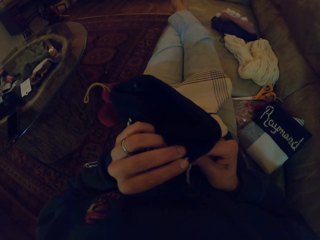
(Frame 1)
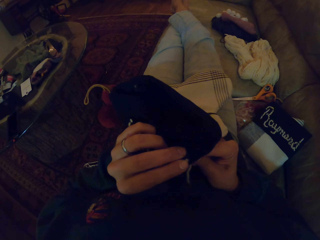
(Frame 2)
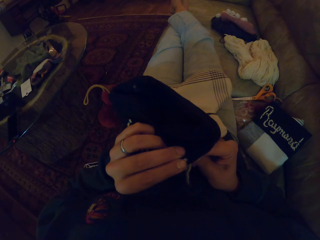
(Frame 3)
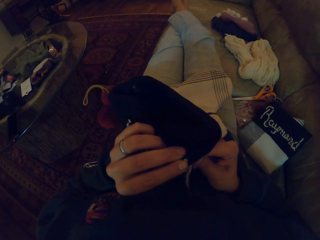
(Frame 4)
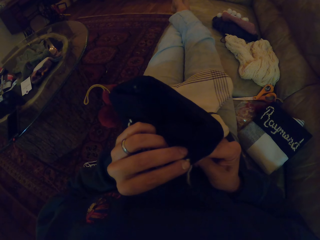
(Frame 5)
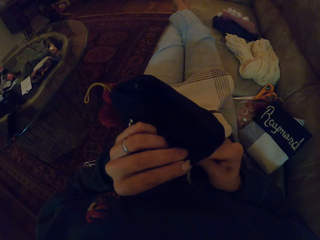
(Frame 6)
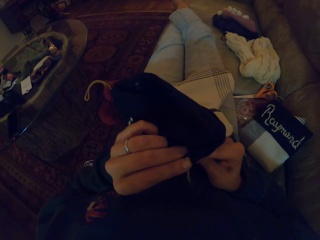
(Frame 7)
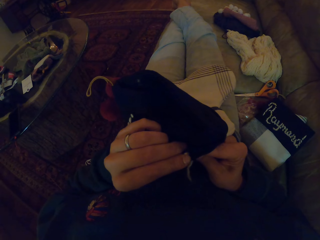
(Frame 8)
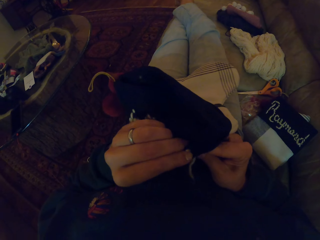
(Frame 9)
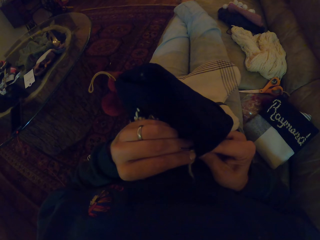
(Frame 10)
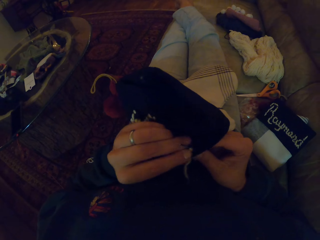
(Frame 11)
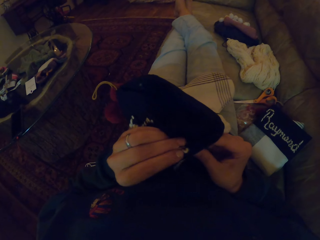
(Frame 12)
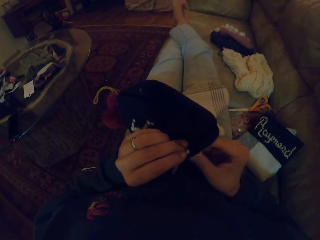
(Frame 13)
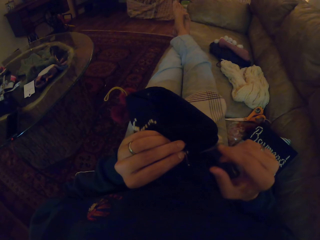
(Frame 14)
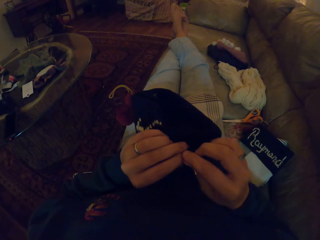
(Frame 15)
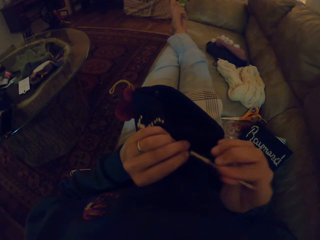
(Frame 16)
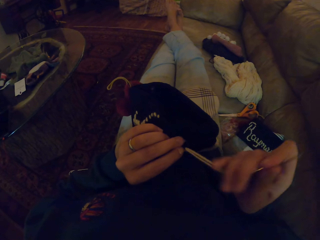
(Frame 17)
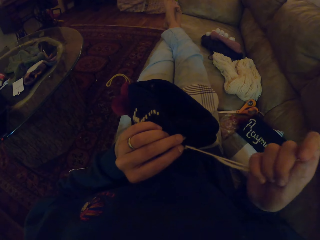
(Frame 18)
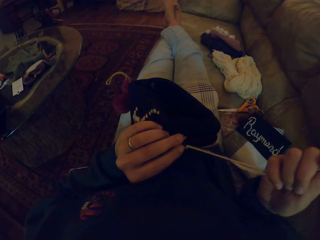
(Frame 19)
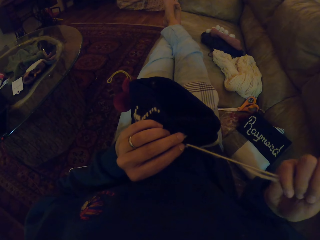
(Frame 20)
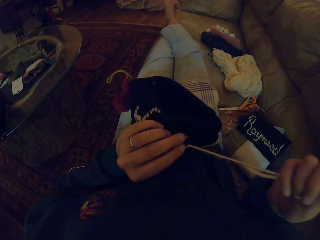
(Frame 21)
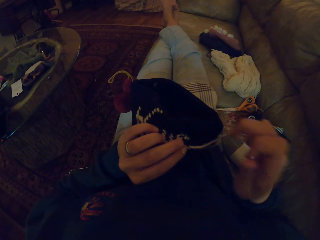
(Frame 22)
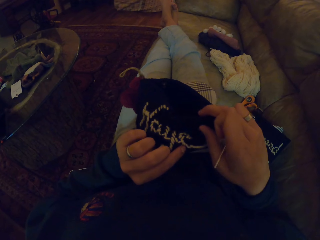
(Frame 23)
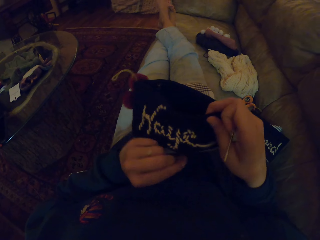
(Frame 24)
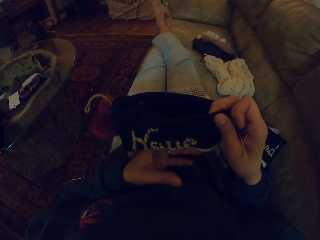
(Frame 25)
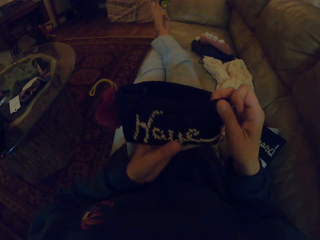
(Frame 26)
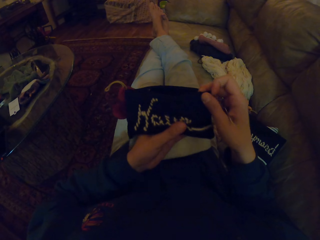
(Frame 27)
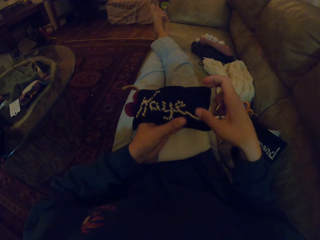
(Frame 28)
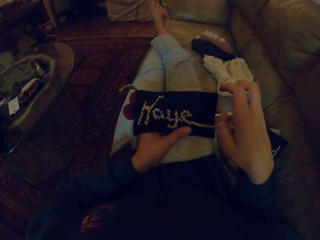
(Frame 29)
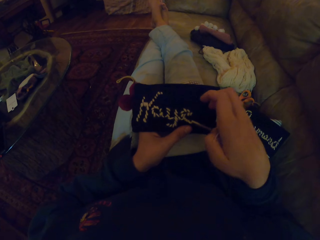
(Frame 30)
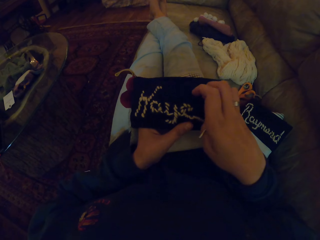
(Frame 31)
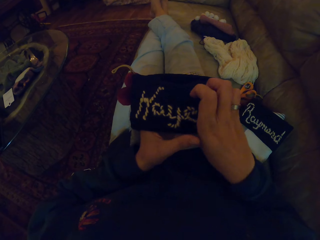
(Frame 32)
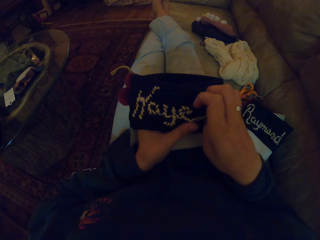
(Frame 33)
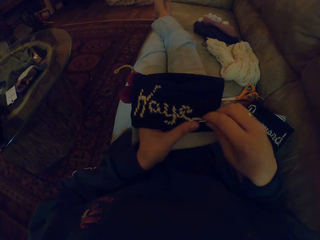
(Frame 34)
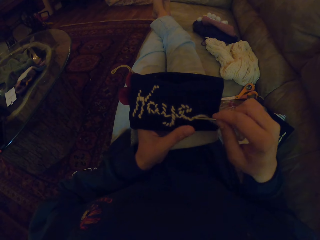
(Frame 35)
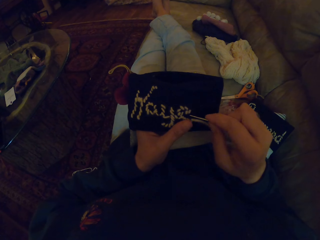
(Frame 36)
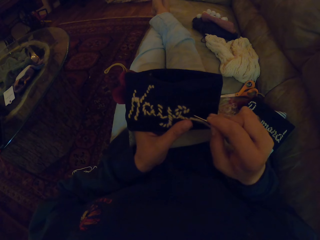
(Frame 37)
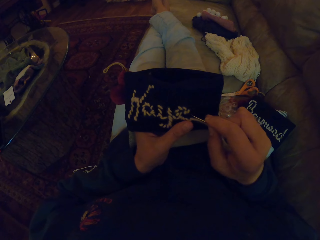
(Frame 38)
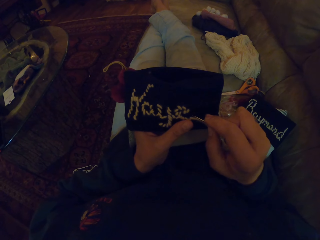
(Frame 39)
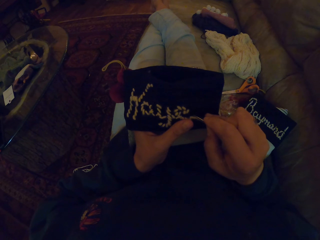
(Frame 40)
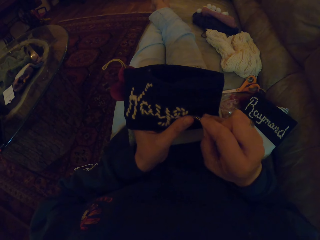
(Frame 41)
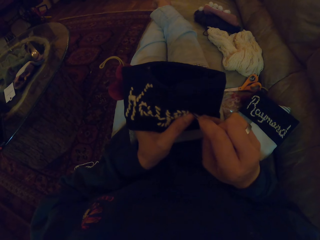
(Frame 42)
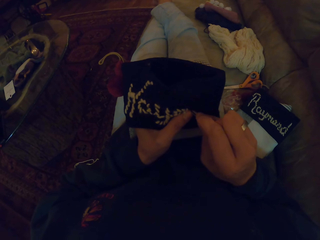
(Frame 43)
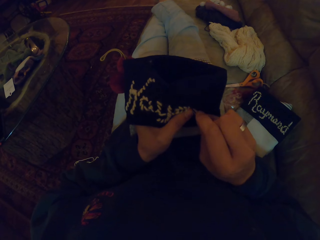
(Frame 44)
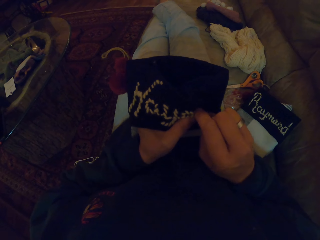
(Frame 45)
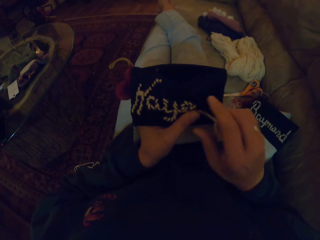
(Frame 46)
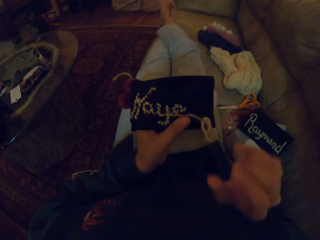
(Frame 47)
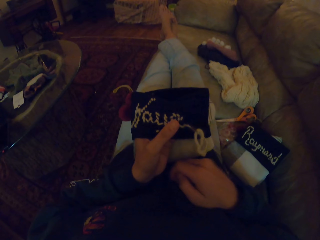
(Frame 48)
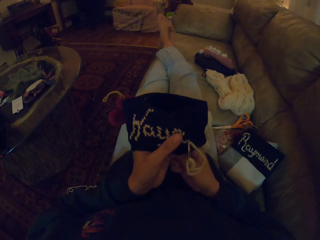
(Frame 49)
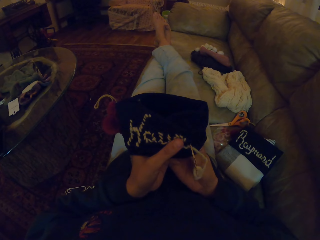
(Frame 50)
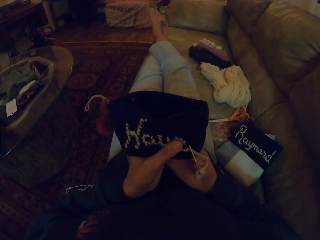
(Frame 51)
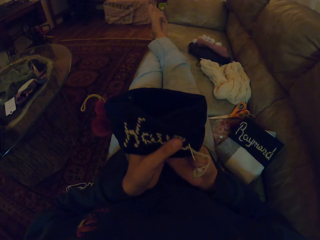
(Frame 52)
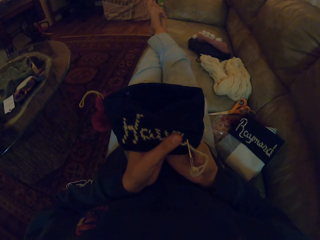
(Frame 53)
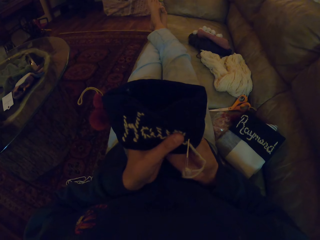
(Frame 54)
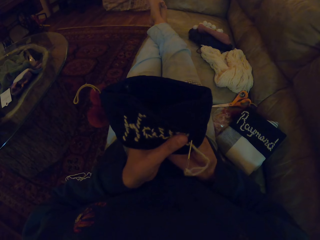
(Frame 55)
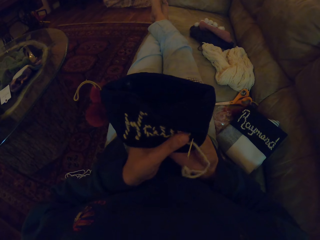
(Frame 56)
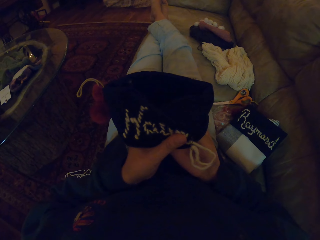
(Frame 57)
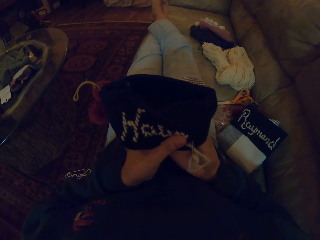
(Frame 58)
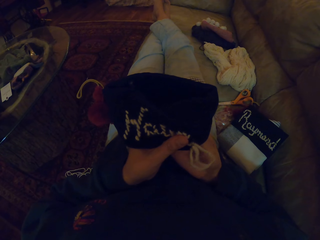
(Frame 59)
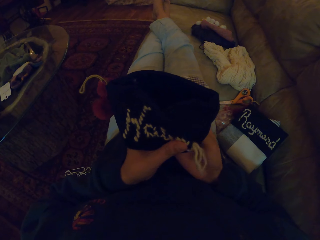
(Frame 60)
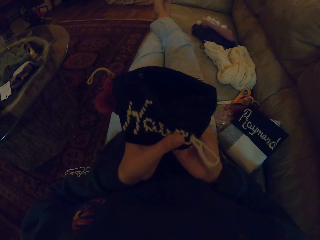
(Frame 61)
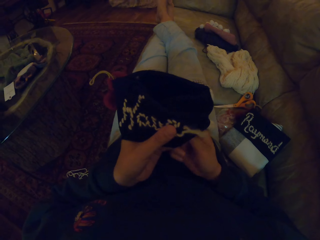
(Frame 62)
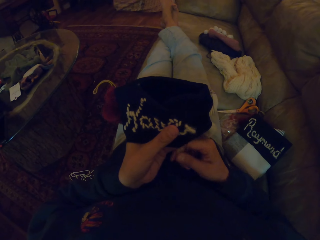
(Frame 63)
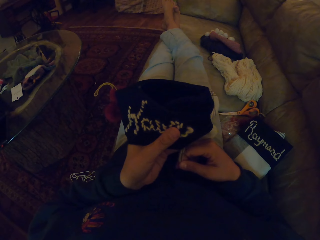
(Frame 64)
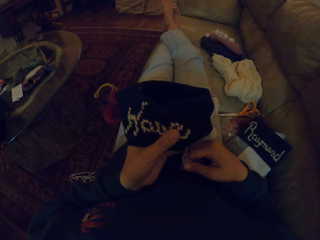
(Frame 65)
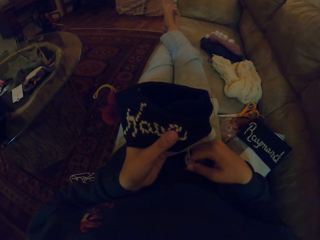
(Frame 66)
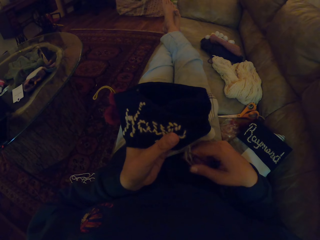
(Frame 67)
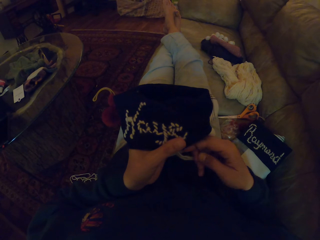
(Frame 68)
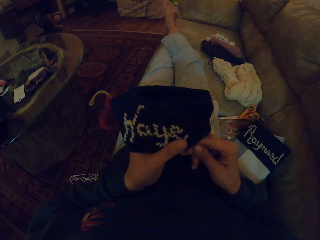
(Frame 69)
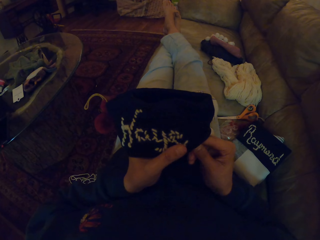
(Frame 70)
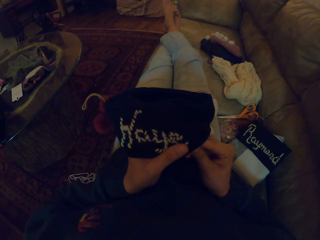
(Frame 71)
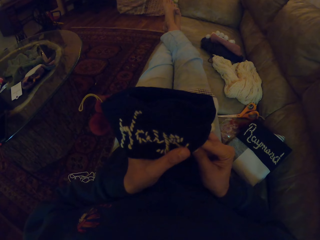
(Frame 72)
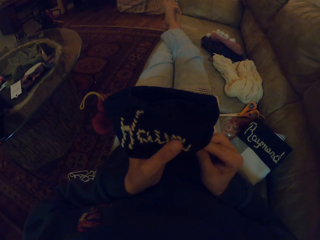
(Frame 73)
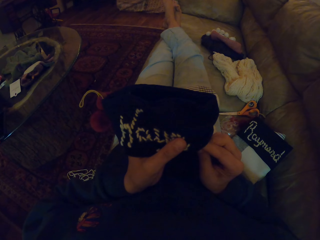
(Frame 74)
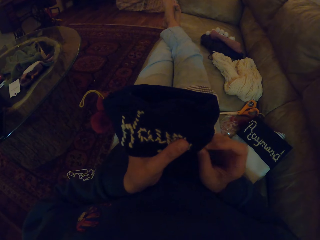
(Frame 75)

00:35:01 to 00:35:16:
The camera wearer pulls the thread. They sew a piece of cloth with a needle. They pull the thread.

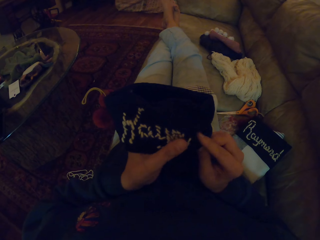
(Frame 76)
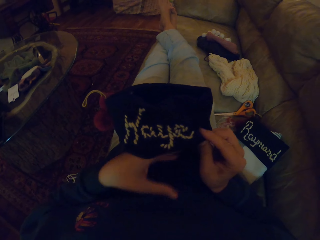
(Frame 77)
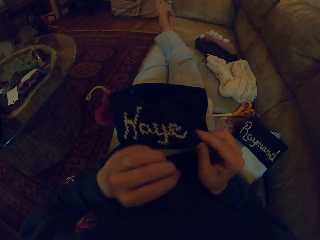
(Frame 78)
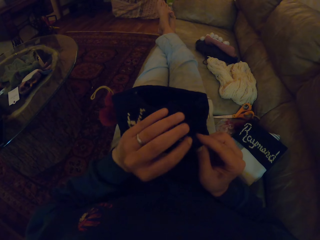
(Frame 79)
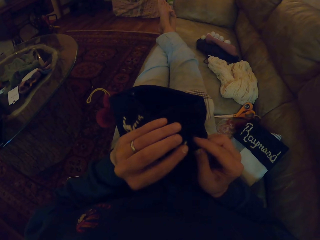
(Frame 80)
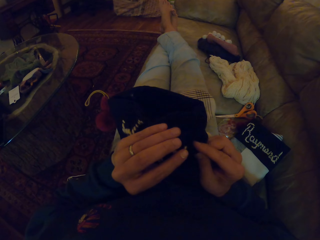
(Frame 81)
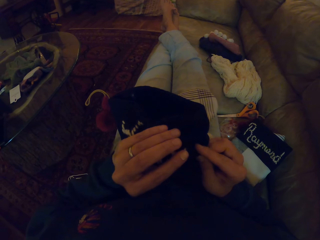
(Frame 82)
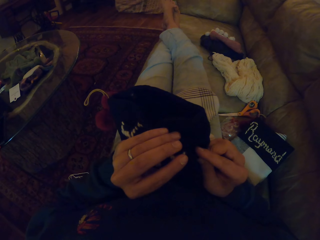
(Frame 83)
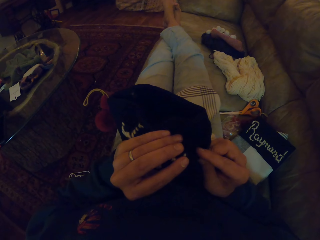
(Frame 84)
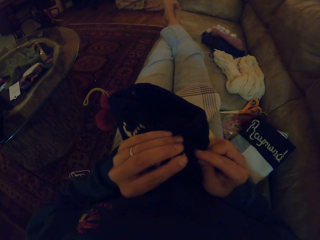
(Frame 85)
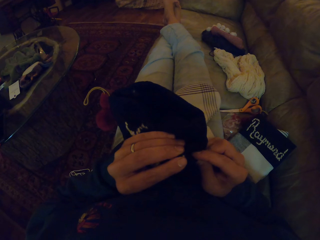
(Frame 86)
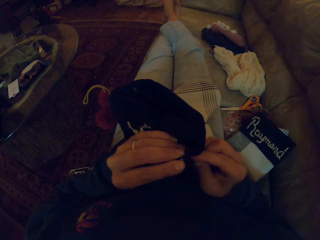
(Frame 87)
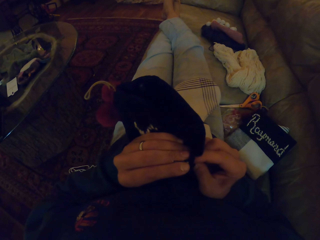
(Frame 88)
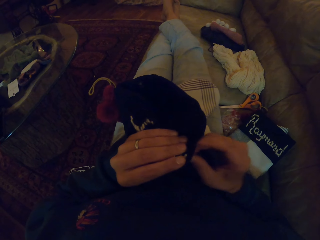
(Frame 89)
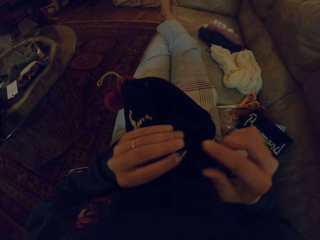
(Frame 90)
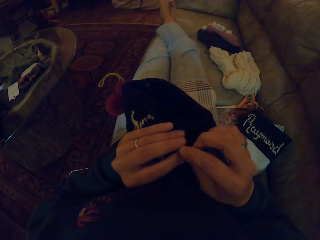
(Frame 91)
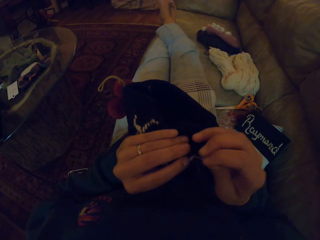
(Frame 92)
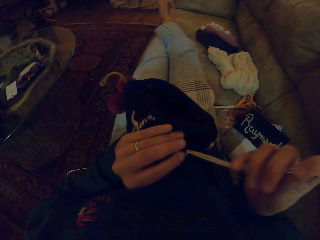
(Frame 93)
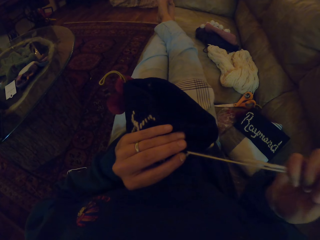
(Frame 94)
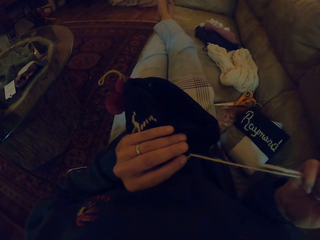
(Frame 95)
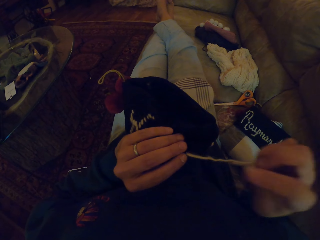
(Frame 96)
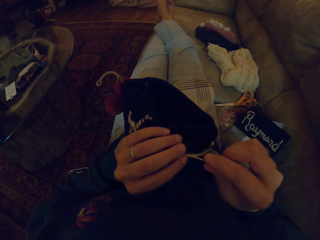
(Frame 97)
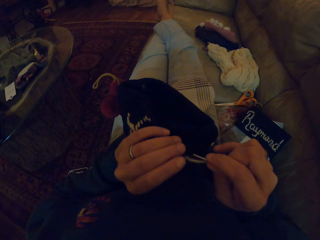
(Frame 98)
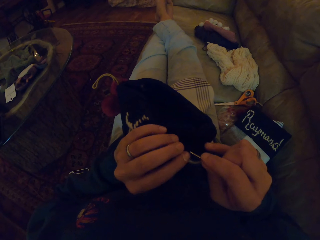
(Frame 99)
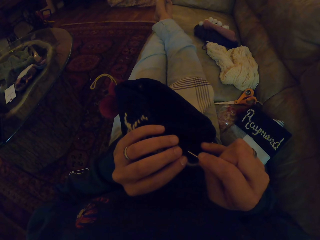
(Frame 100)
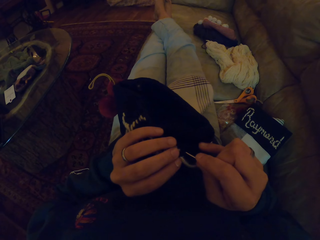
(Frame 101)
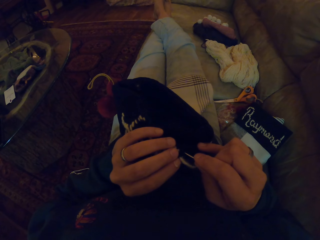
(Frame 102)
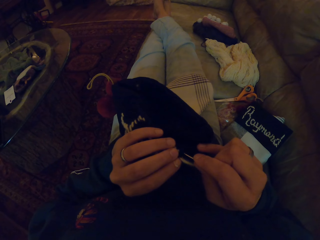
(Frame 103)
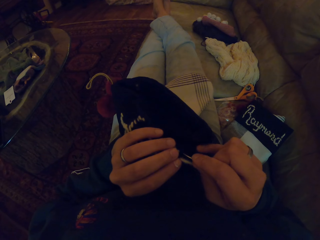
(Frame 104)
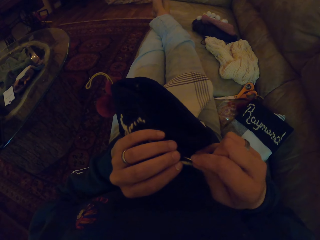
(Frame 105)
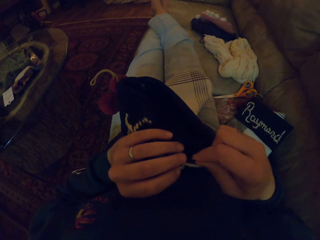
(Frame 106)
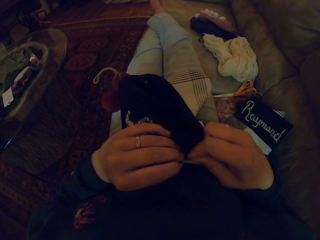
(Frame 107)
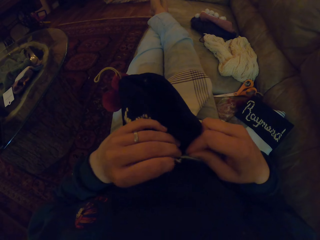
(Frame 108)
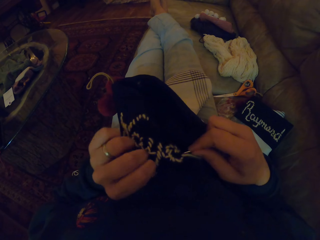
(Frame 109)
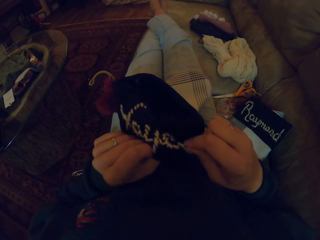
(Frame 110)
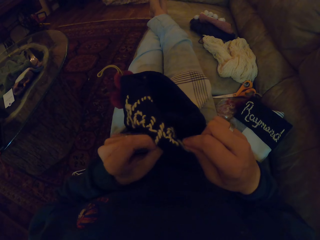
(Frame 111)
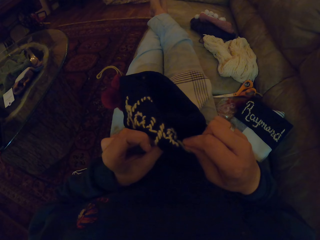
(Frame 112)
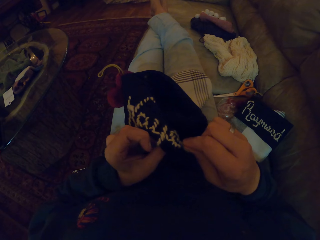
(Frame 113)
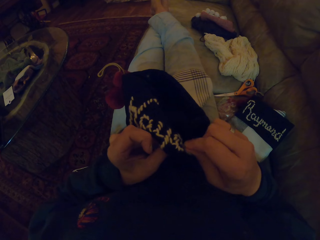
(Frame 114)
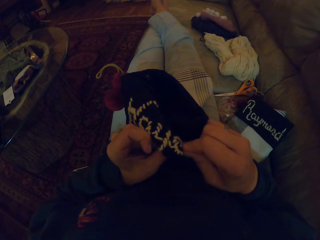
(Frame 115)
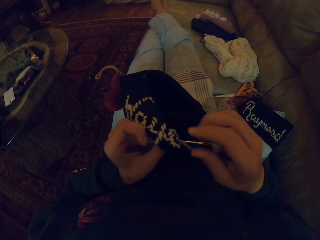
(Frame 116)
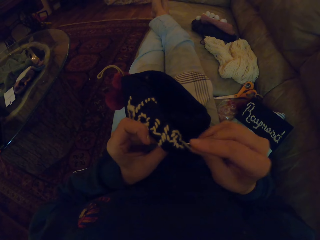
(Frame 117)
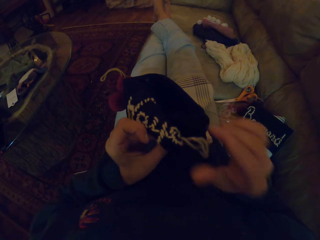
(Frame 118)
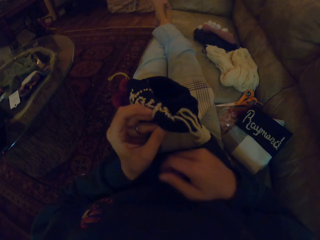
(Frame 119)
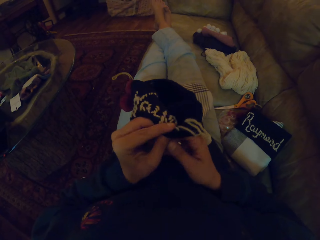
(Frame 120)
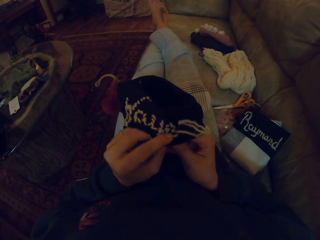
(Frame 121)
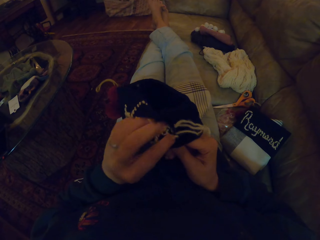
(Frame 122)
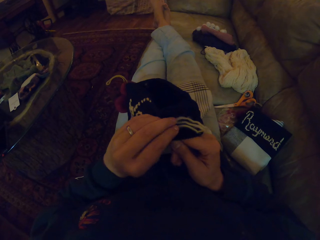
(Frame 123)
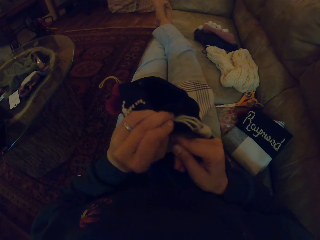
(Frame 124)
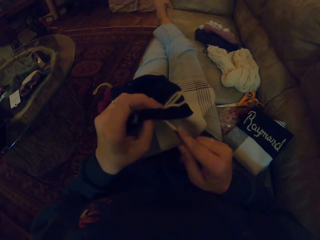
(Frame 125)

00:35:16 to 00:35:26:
The camera wearer sews a piece of cloth with a needle. They pull the thread. They sew the piece of cloth with the needle.
